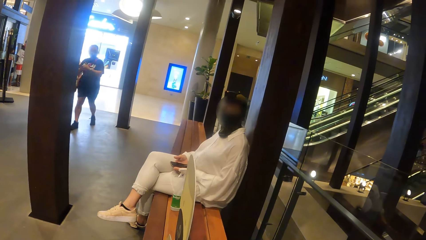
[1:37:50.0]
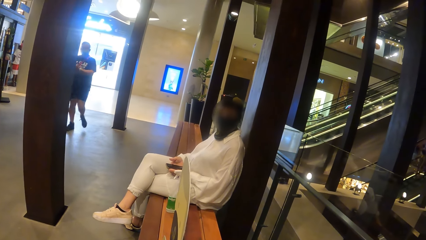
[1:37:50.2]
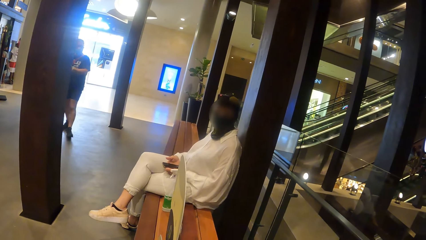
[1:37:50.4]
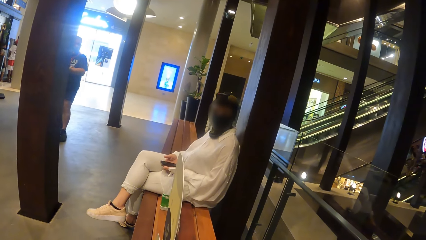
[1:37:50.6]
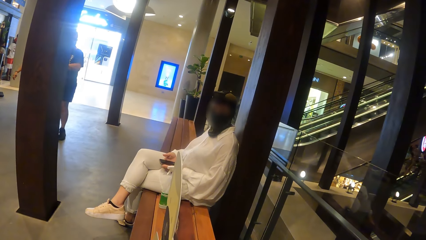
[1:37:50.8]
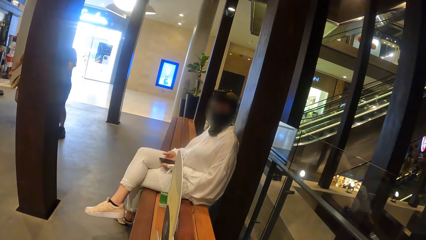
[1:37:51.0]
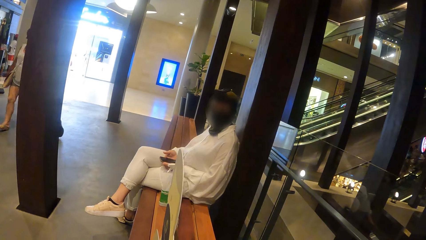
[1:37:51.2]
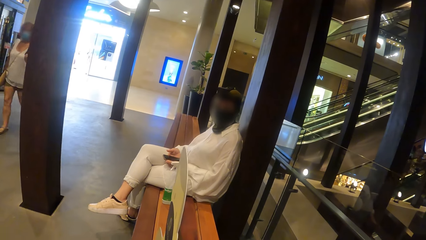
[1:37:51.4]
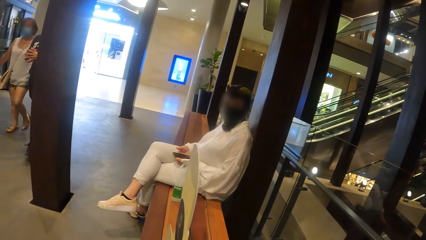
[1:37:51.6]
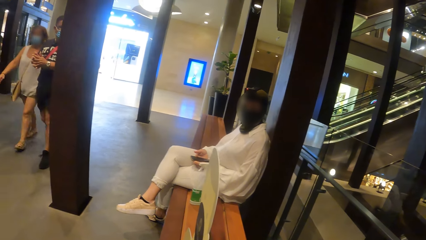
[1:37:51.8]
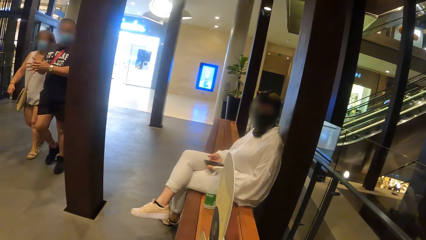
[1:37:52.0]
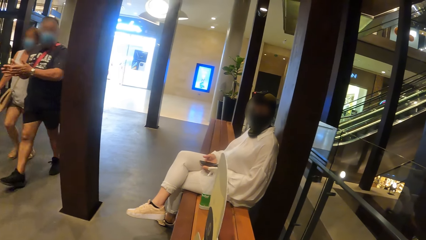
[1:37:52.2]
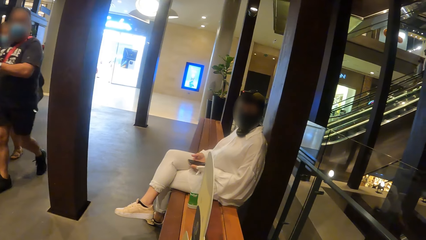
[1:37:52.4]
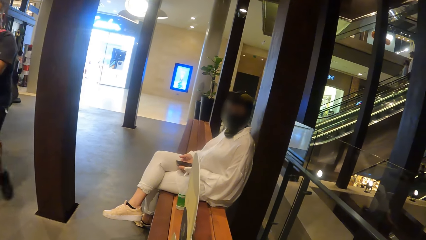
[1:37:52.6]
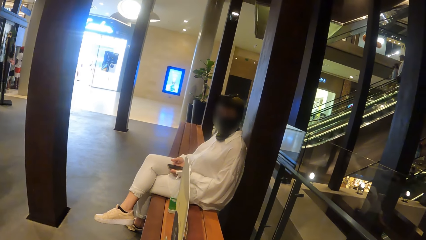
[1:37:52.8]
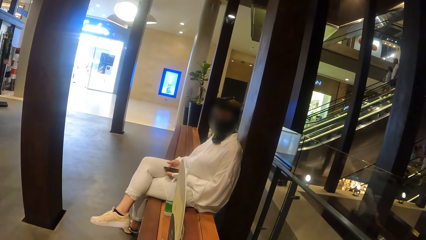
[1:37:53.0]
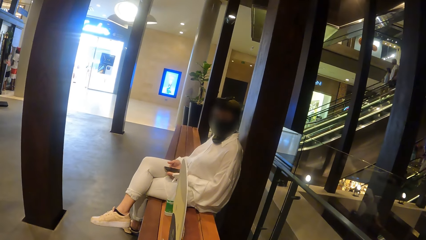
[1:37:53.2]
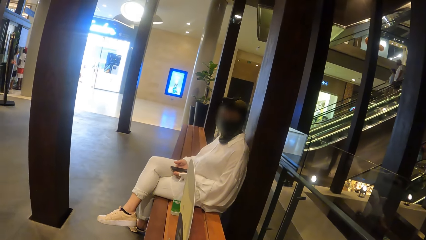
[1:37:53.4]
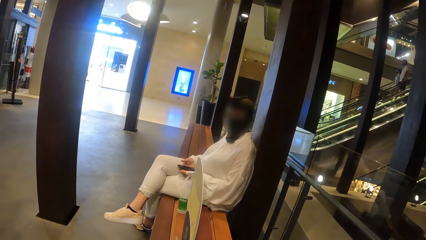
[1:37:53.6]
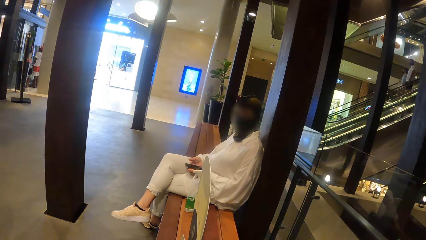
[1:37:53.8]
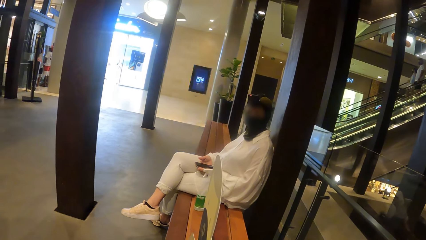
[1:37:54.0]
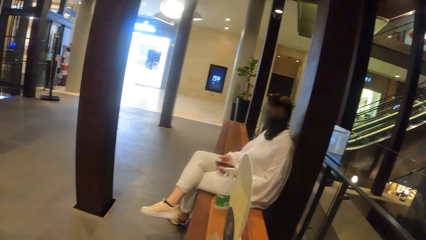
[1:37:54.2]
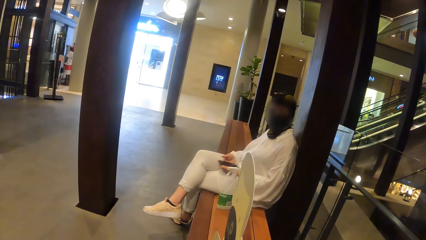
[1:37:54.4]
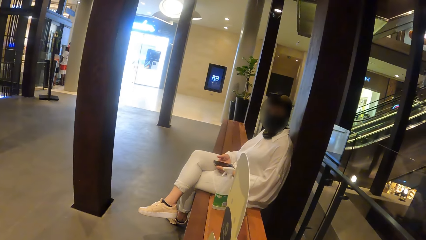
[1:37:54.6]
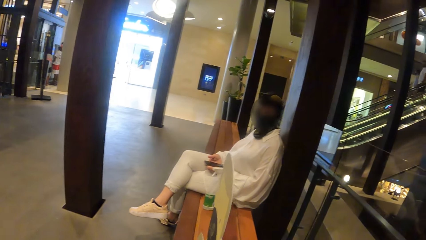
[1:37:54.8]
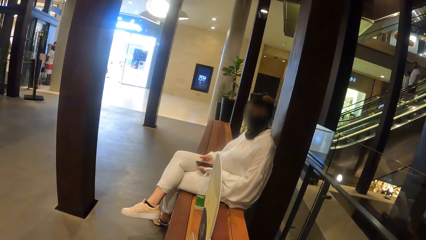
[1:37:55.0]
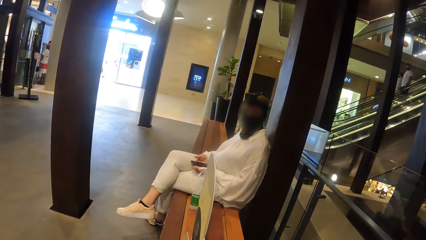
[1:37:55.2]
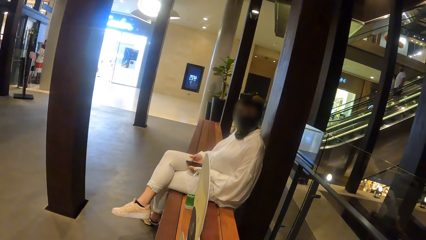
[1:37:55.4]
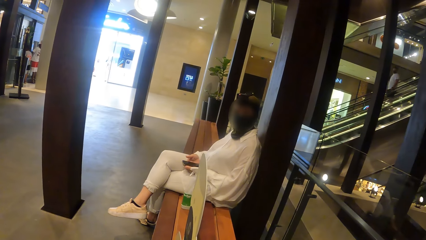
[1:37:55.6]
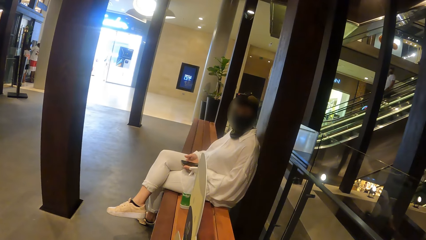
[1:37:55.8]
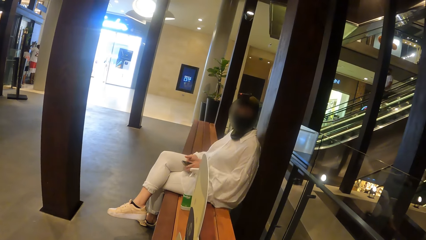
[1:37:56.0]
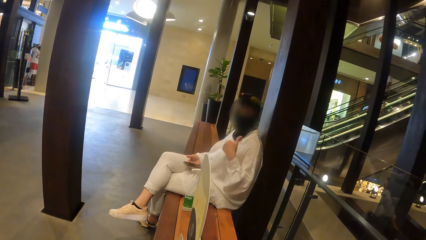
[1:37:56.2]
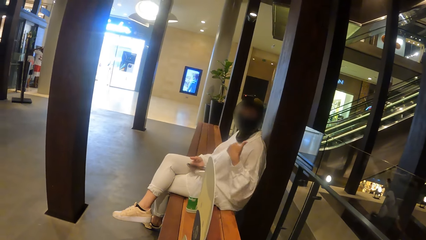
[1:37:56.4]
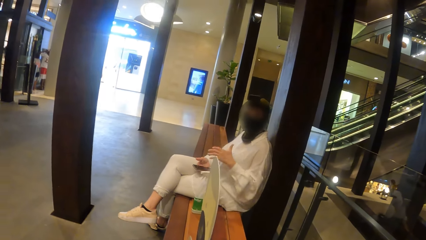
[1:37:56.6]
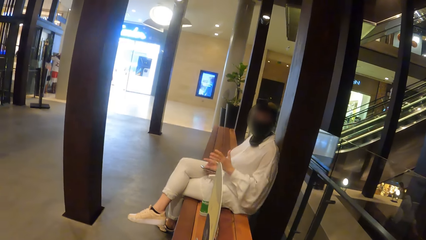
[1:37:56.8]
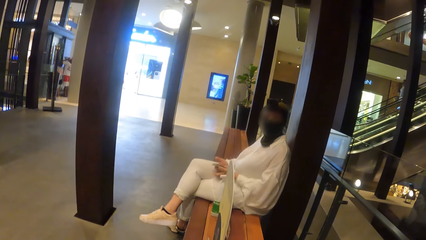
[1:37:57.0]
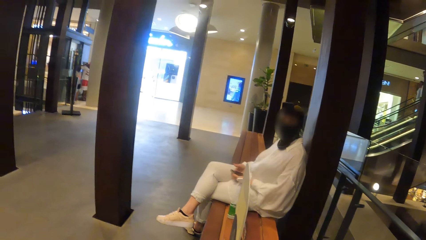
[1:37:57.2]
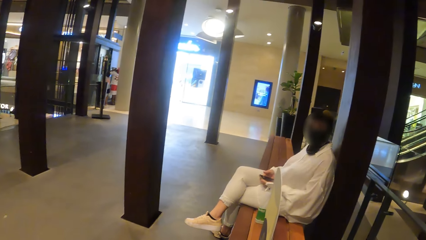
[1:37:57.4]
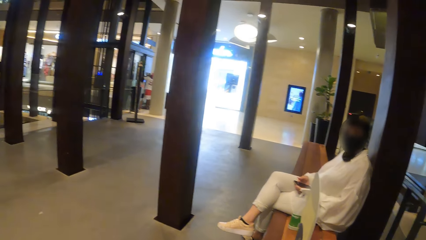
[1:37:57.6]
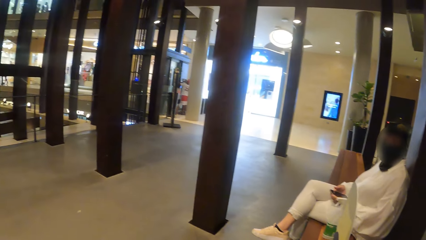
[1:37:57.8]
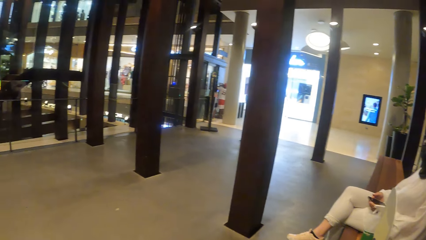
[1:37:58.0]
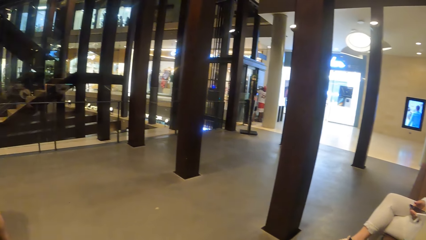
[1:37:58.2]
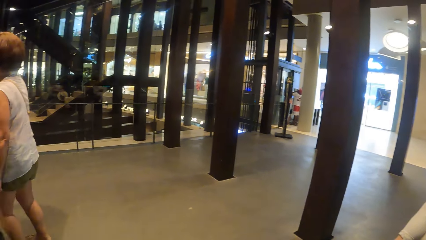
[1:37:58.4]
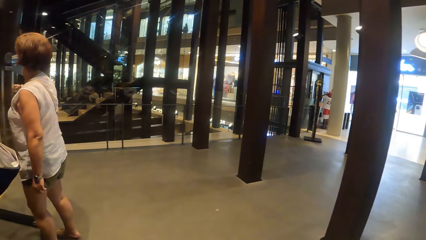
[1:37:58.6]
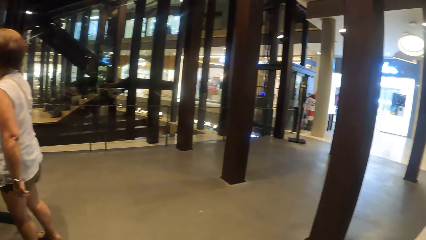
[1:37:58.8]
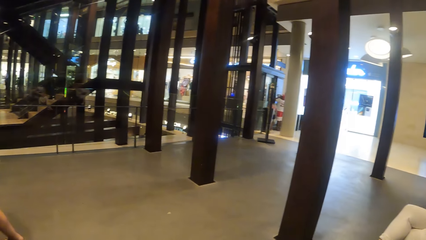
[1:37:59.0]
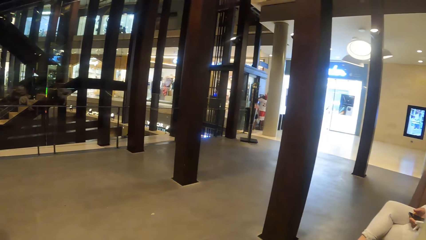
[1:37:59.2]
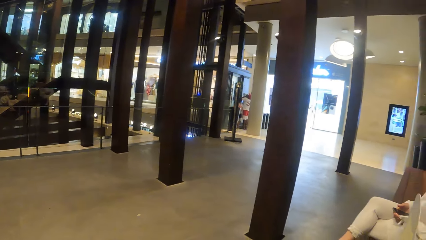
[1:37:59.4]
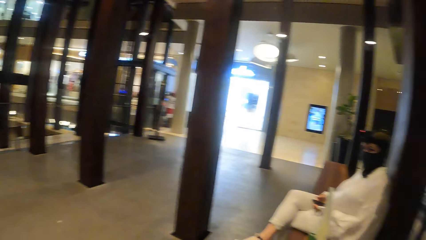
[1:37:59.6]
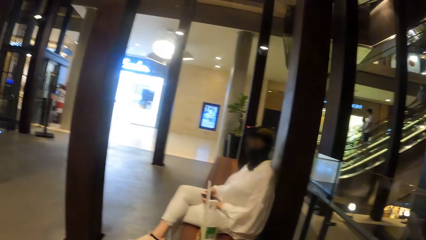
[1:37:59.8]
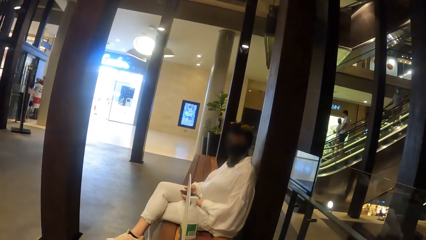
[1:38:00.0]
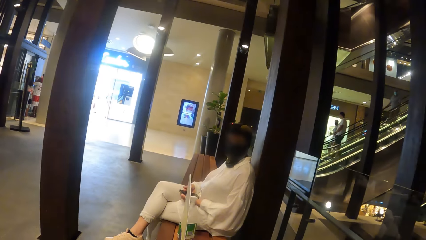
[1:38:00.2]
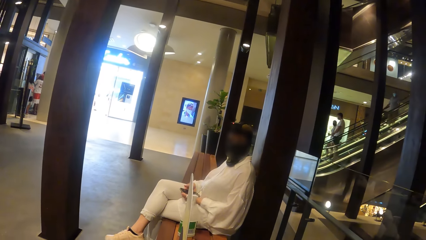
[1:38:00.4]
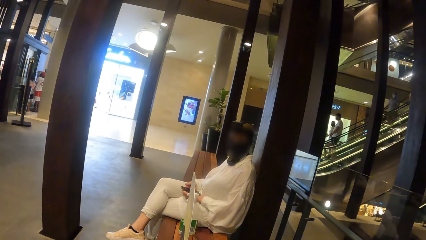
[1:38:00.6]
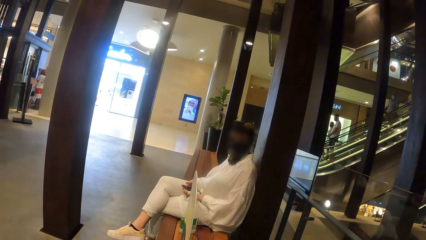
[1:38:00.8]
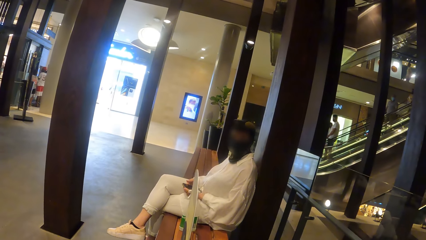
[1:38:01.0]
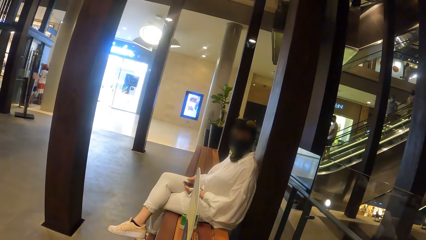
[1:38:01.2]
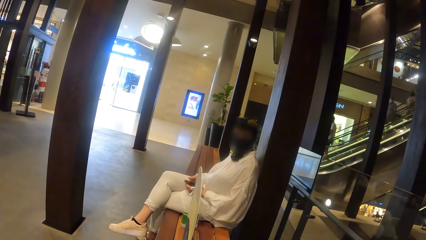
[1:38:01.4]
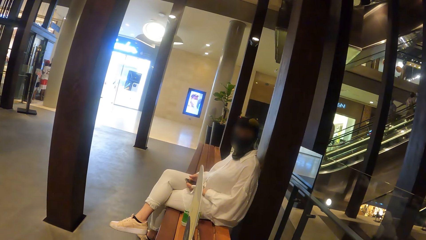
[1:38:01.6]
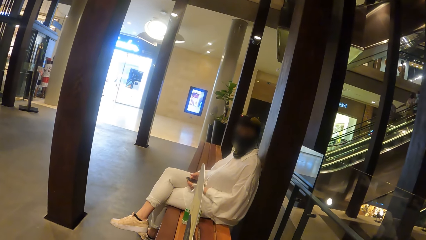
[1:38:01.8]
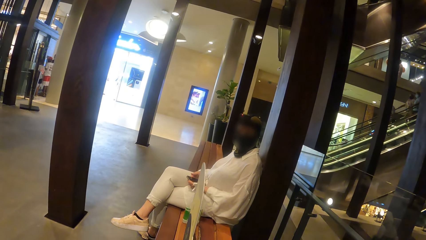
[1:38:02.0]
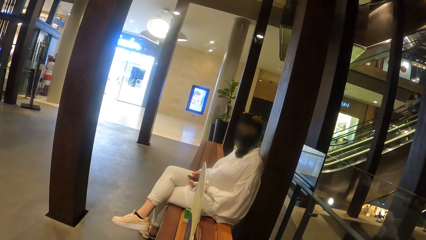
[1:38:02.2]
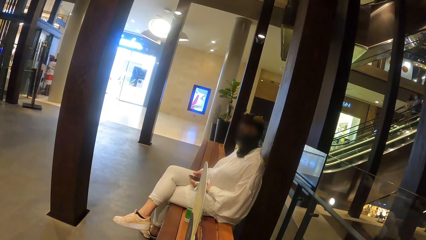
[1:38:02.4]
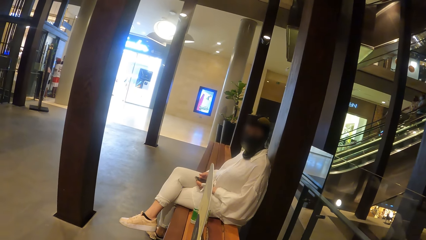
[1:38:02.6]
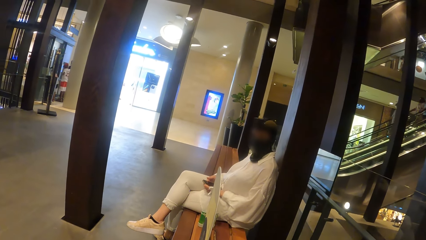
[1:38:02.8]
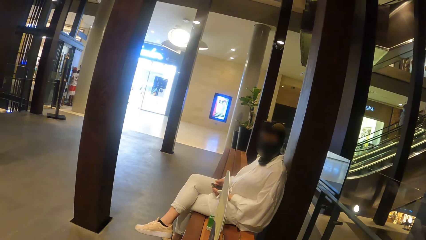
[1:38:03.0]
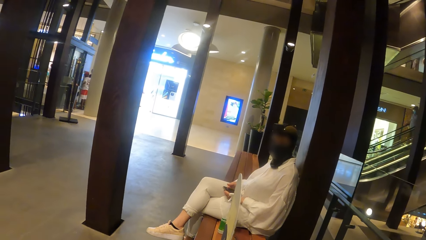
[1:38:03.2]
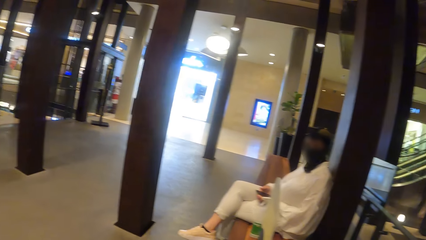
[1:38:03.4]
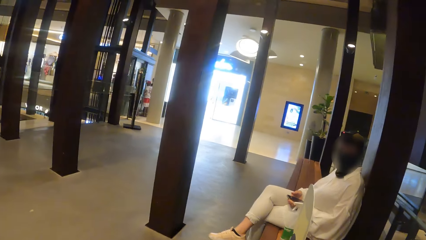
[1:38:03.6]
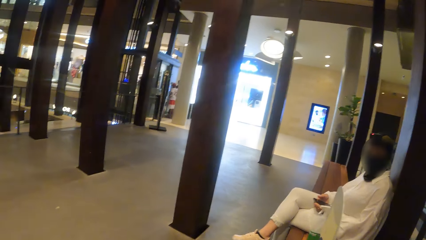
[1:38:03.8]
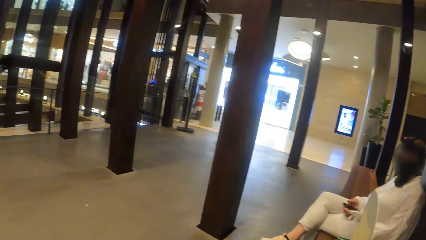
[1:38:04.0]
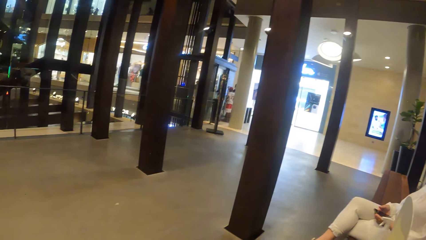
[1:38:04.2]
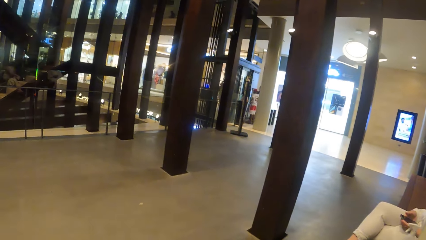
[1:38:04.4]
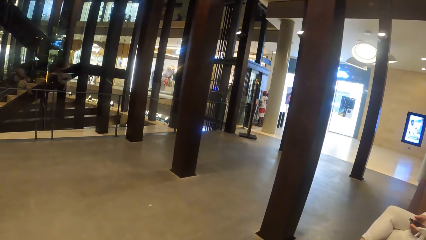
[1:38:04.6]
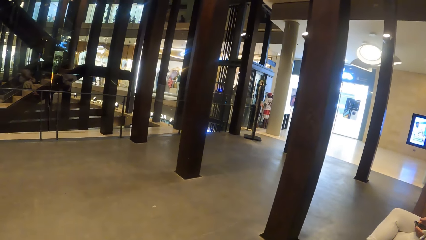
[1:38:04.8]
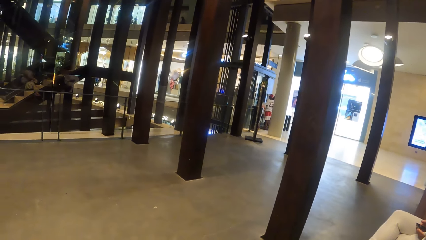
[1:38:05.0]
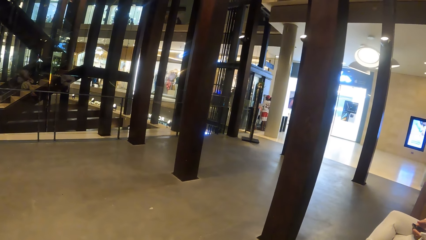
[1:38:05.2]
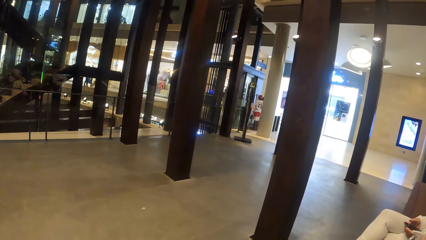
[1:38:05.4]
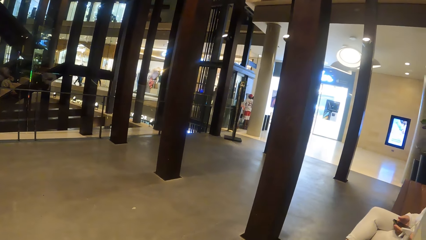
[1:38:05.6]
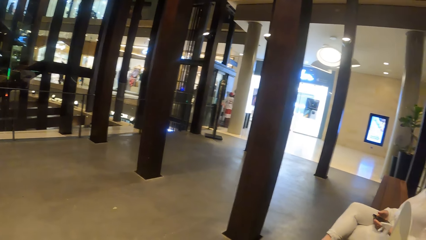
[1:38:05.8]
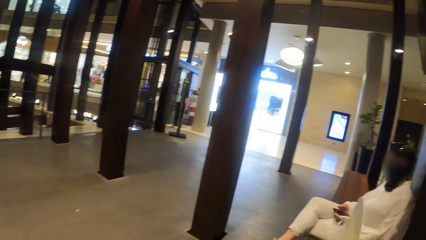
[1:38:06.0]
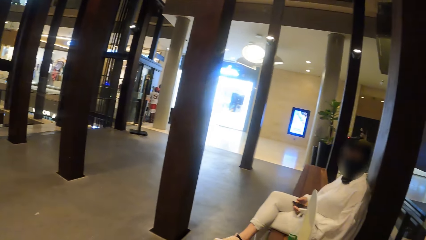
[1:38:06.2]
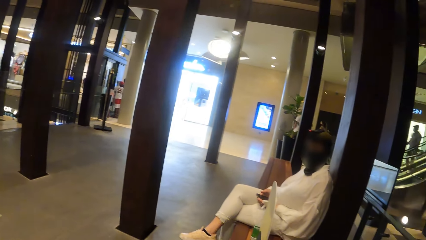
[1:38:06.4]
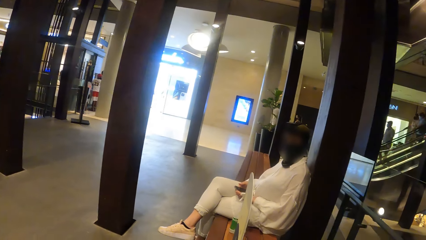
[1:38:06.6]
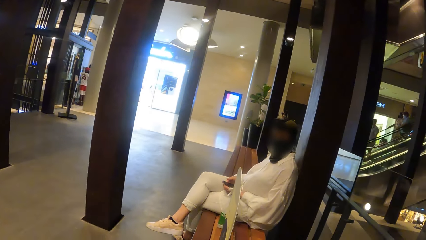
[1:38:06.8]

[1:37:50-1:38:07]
The woman holds the phone with her right hand. The woman gestures to the camera wearer with her left hand. The woman holds the phone with both hands.
